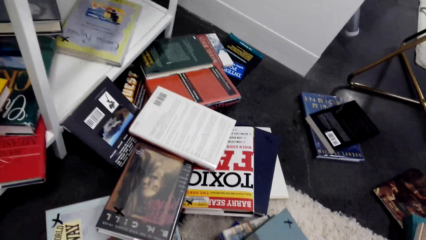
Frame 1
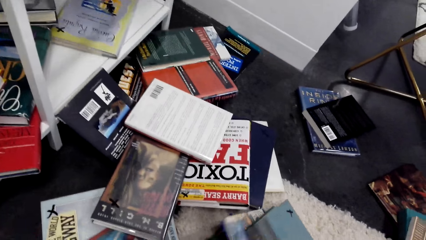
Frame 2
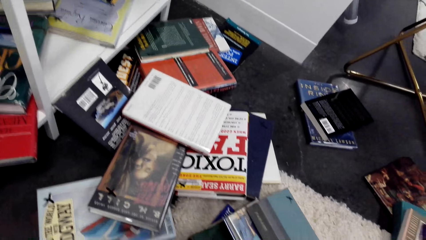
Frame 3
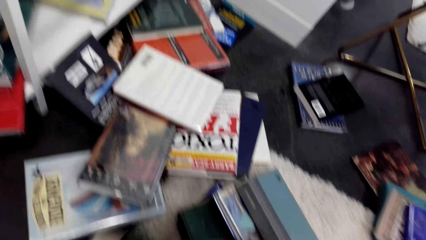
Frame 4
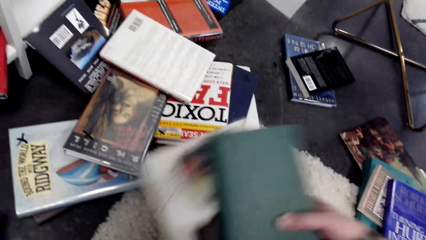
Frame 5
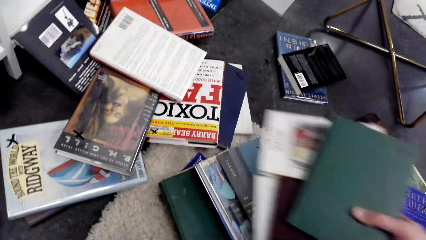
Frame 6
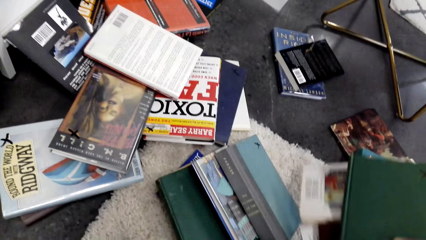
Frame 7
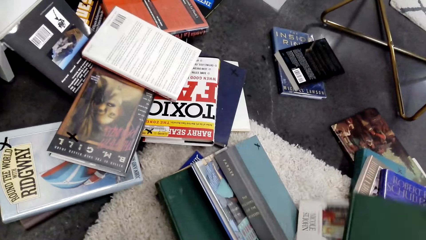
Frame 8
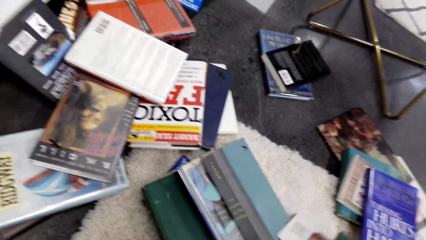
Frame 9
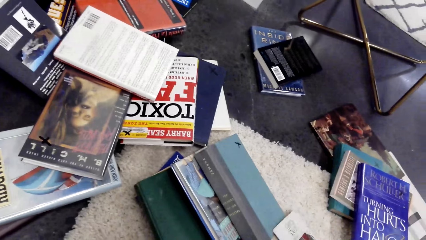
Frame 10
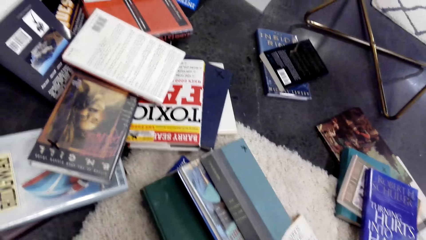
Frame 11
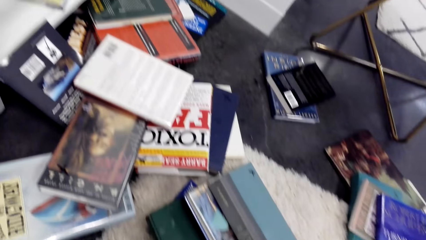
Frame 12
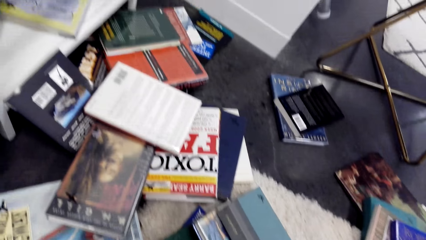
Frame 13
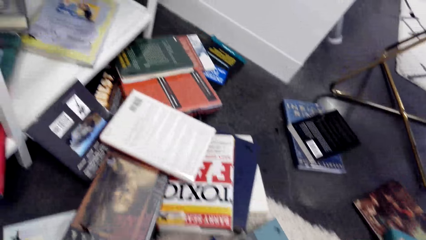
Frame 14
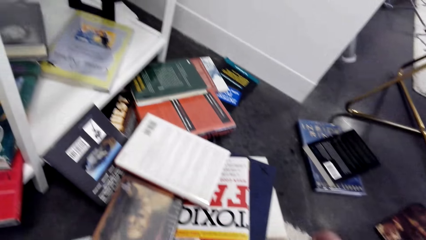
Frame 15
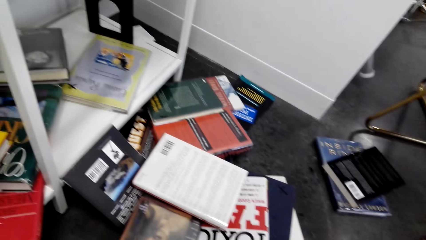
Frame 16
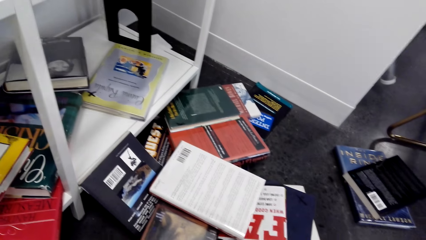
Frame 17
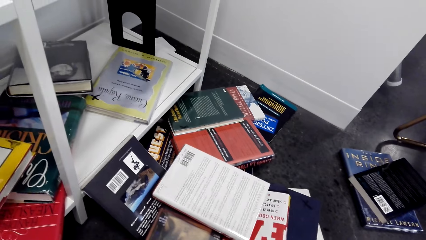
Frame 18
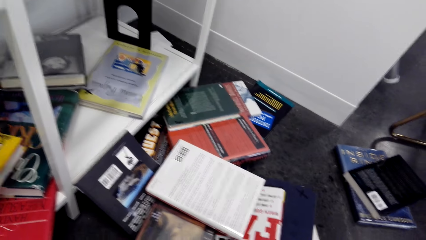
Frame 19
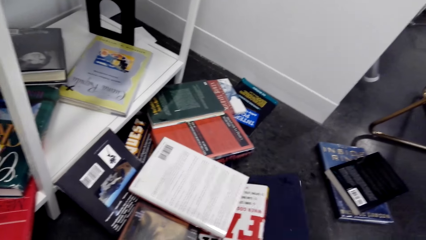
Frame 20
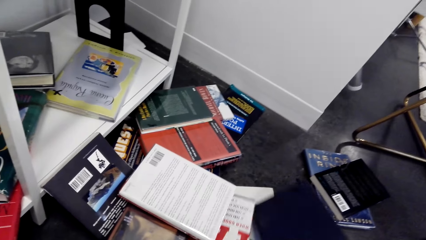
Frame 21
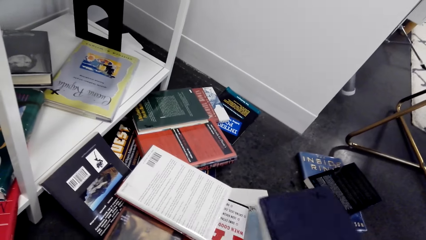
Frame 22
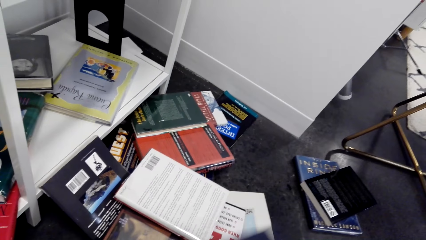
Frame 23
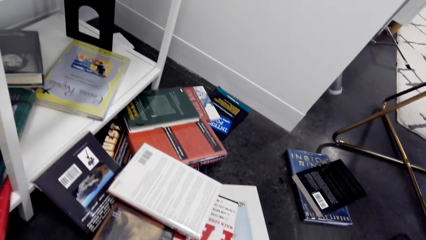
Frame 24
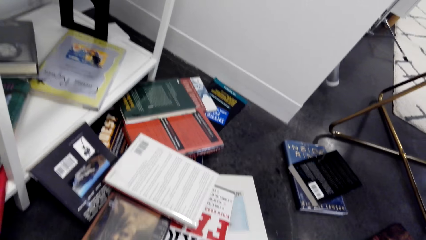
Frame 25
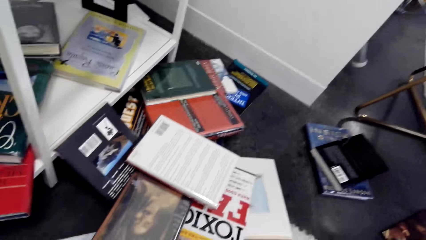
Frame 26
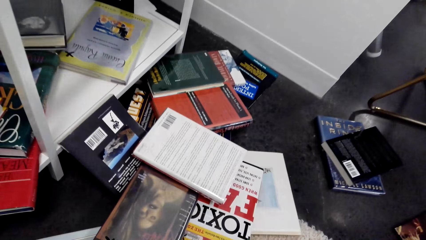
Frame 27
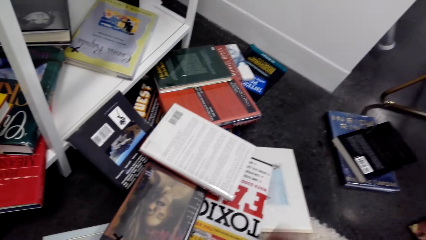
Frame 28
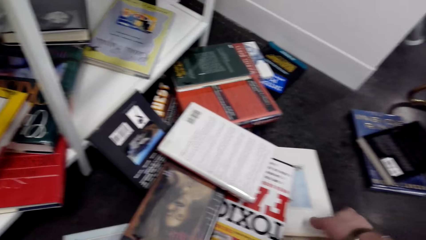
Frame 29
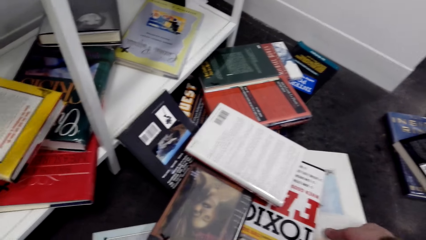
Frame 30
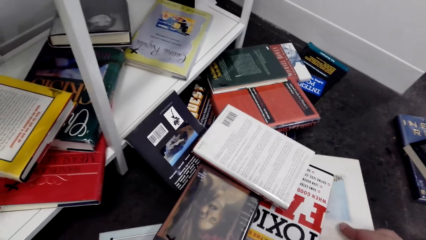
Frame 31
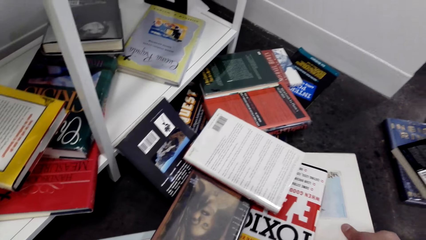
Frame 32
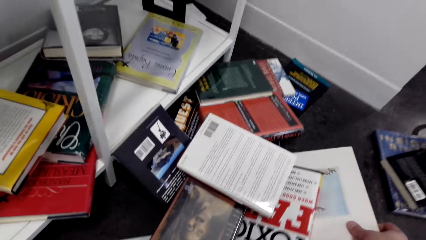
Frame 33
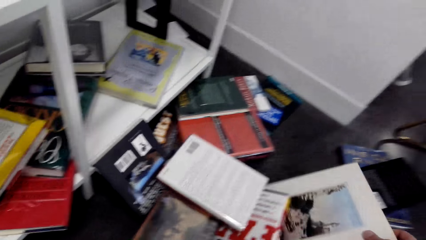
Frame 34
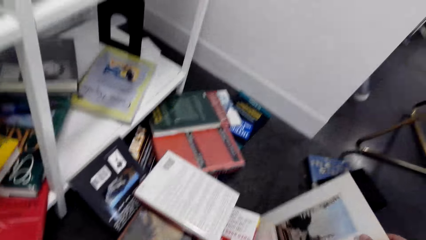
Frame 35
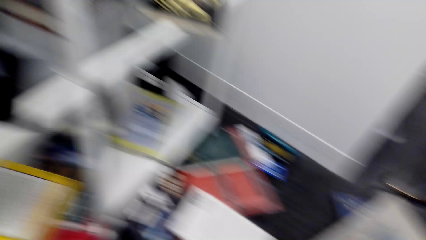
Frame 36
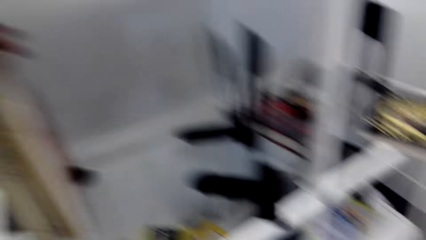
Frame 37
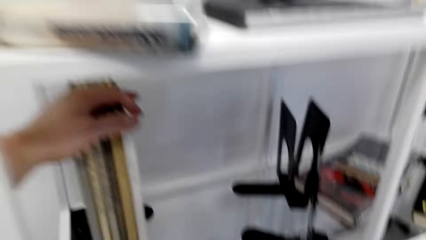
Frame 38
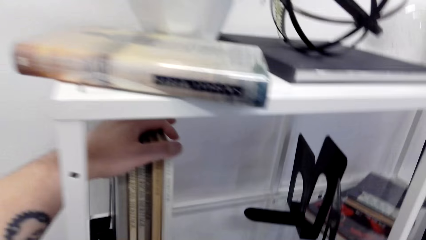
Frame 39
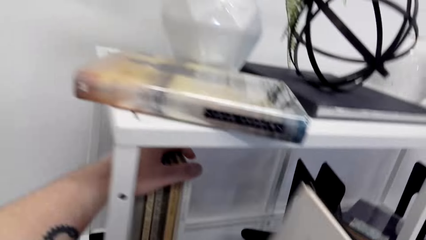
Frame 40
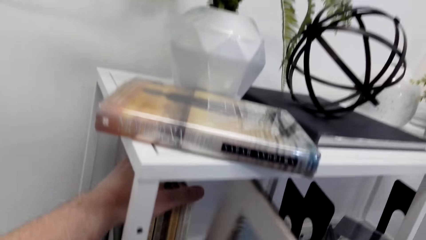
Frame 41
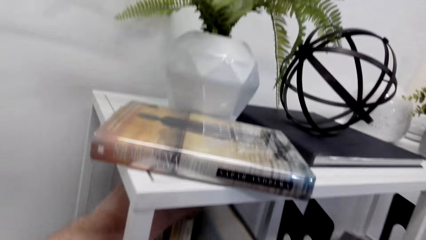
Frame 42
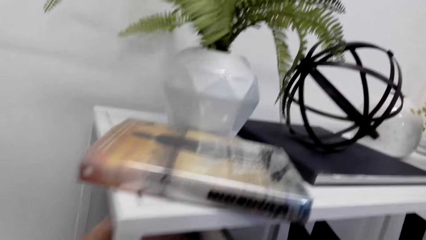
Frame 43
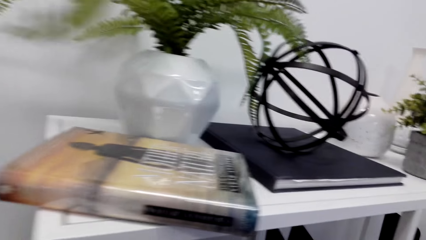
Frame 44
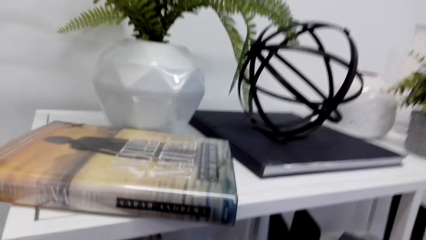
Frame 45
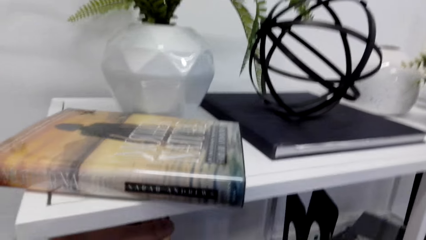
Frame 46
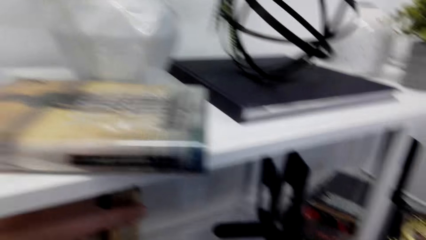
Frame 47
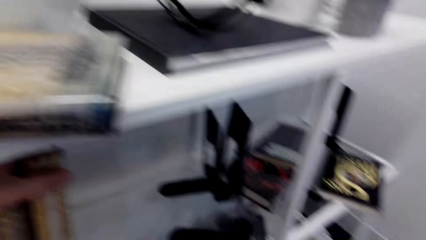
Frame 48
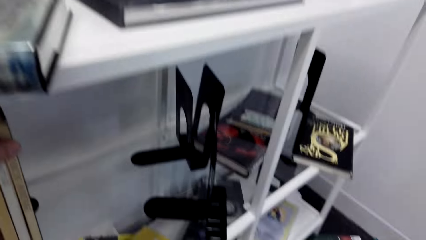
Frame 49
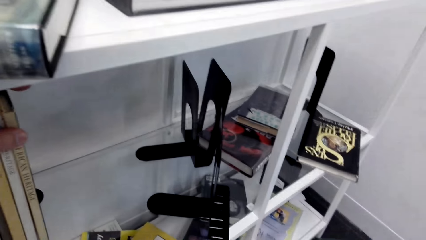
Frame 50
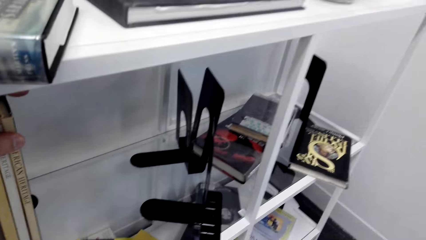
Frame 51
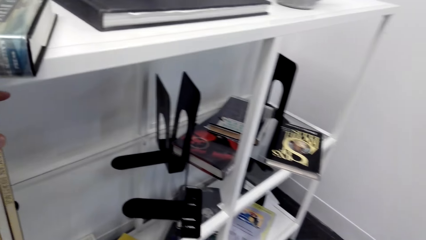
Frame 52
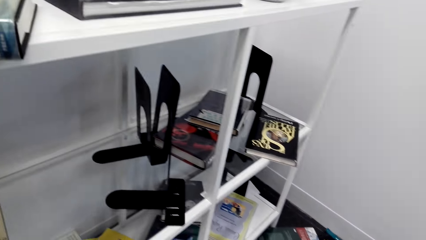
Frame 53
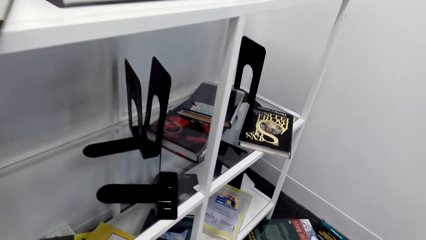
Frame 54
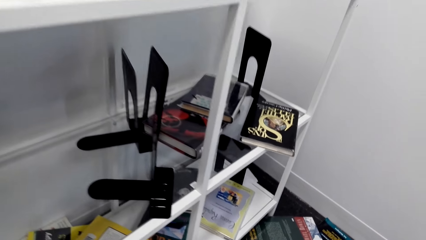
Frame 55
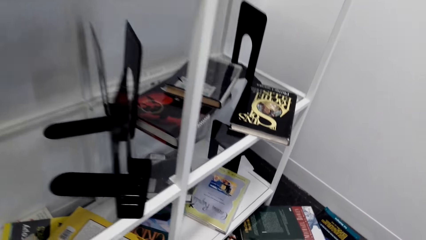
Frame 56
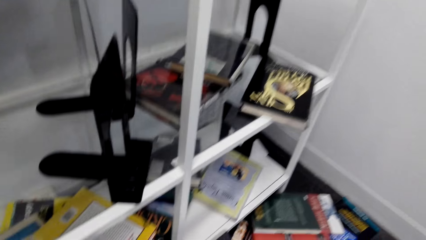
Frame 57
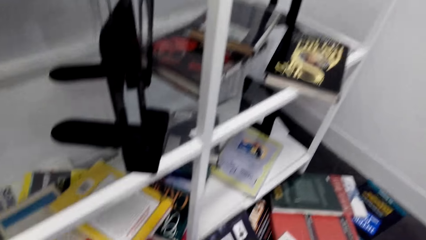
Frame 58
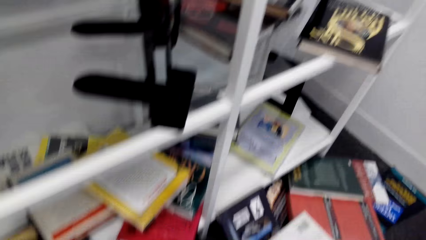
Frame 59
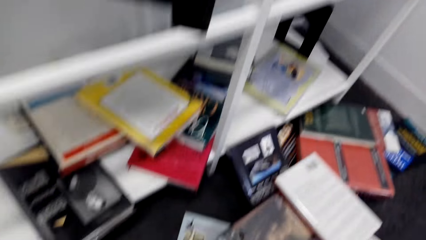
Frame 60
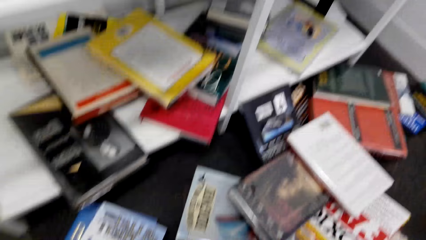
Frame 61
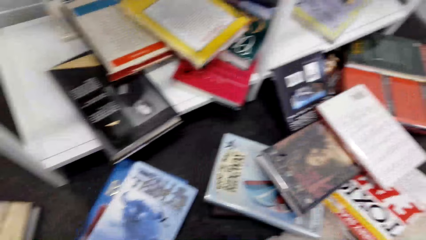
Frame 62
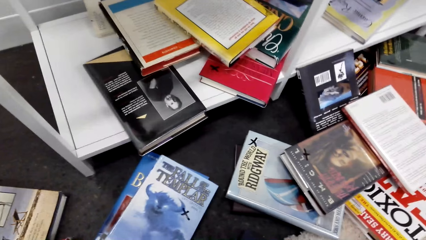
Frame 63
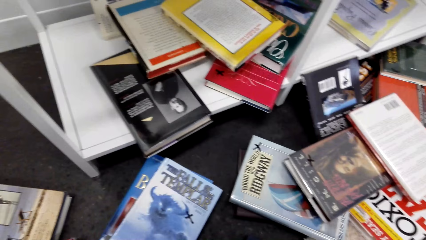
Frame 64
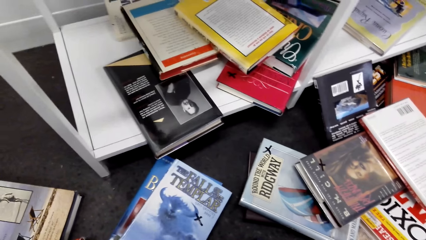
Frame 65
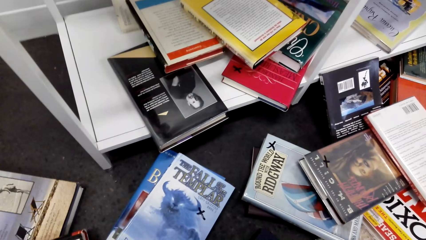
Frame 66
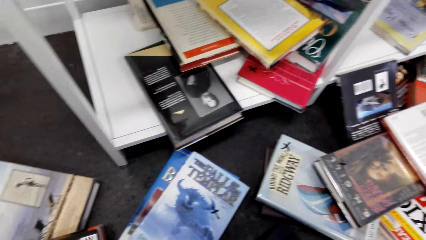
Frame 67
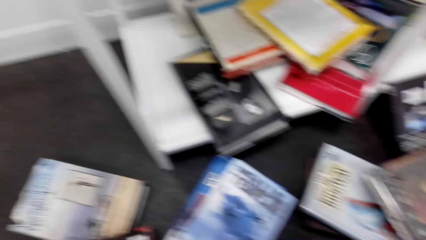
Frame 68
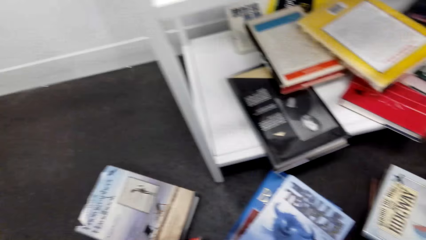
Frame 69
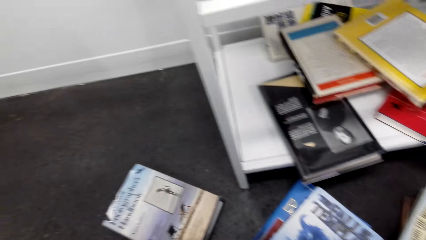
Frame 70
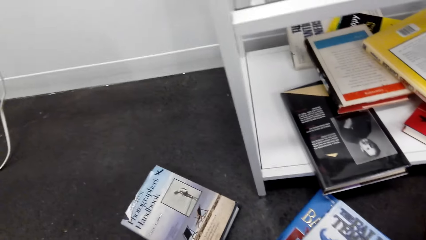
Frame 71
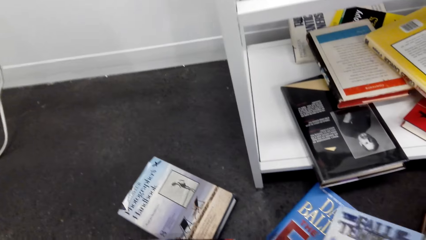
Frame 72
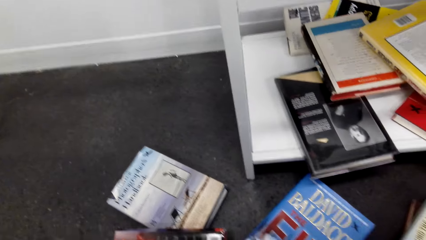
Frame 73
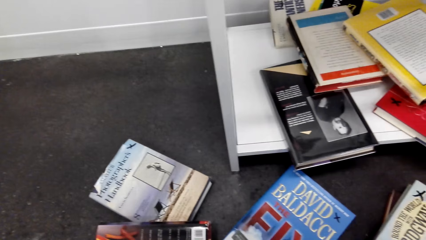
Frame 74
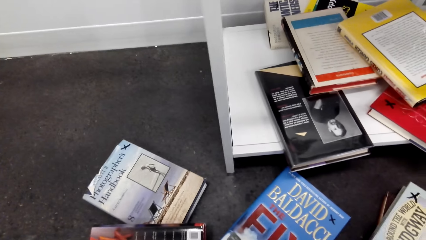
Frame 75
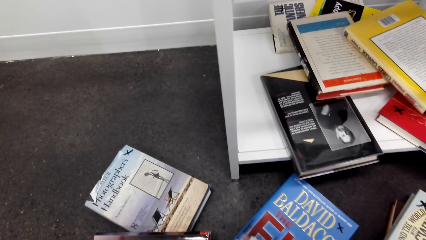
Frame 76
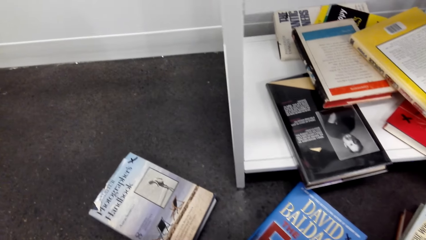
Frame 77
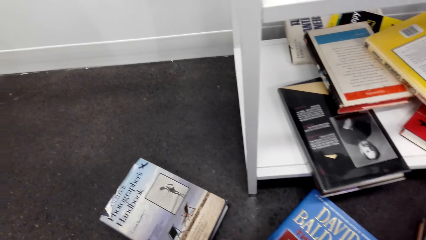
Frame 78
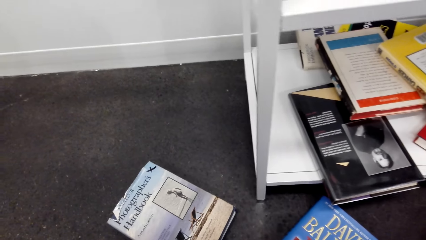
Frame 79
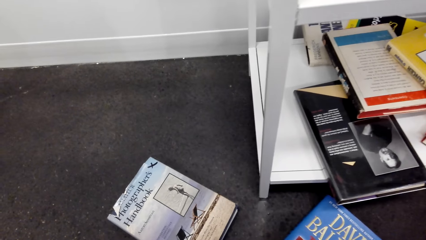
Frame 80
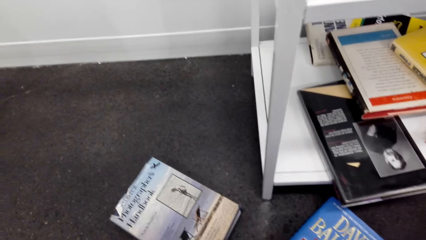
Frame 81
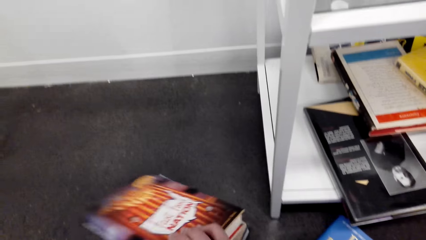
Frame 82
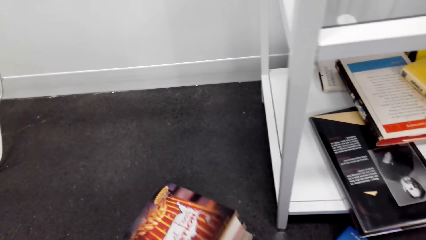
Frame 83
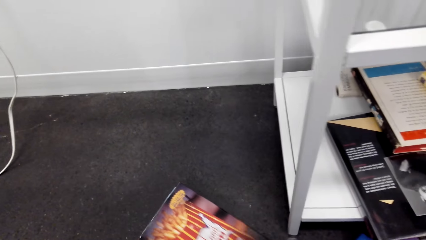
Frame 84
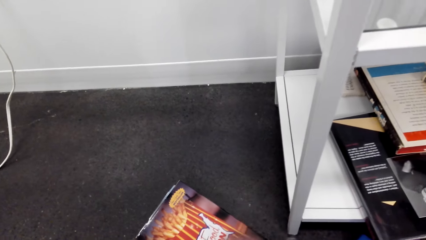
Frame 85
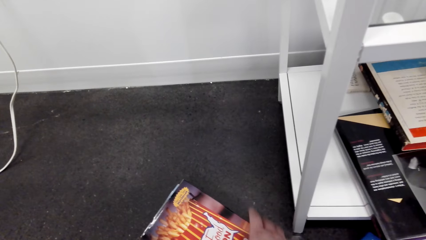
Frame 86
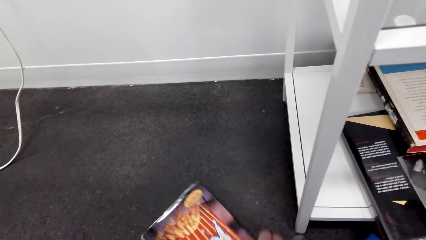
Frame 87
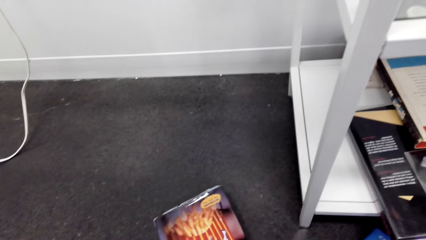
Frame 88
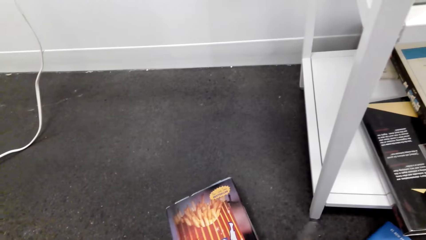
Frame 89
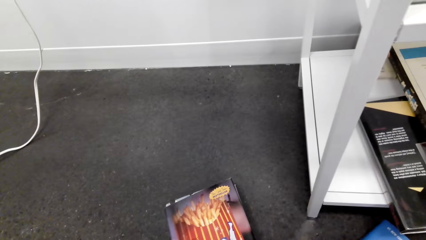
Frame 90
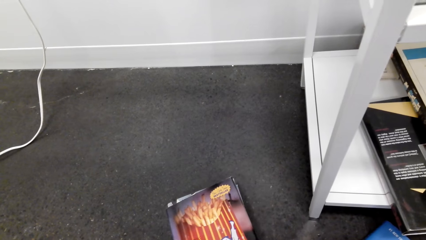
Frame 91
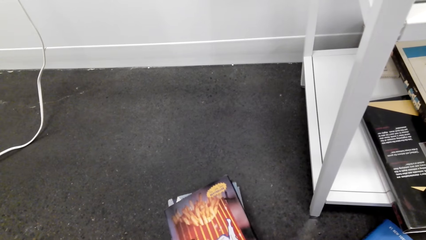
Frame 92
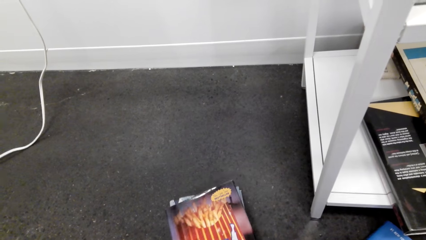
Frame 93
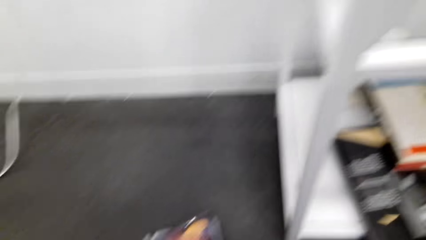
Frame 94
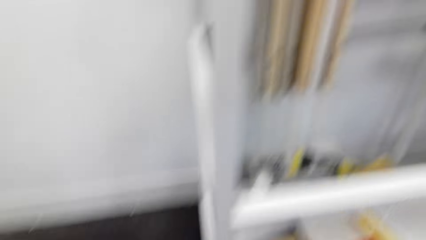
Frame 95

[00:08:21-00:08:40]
The camera wearer puts the book down. They look at the books. They pick books from the floor. They put the book on the shelf. They arrange books on the shelf. They look at the books. They look around. They drop the book on the floor.
